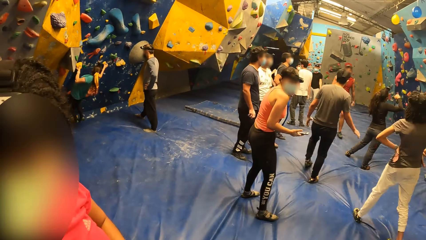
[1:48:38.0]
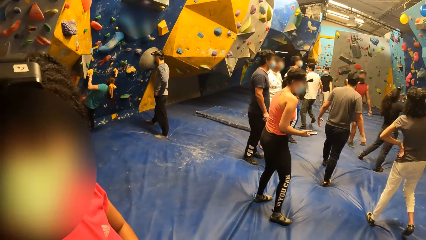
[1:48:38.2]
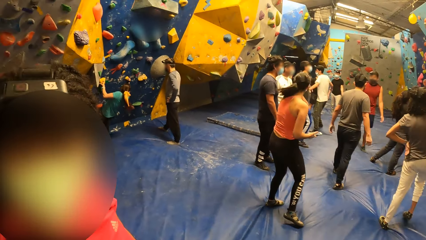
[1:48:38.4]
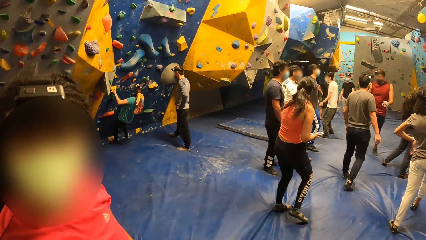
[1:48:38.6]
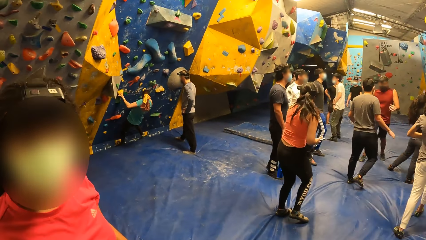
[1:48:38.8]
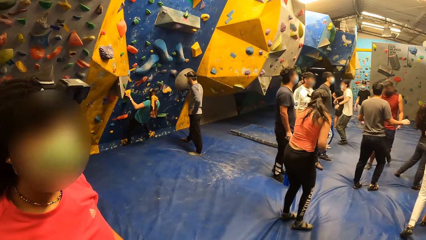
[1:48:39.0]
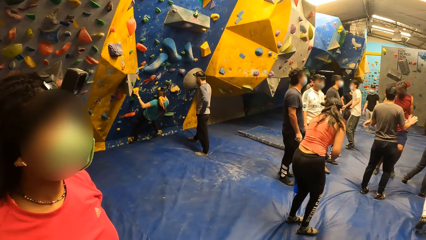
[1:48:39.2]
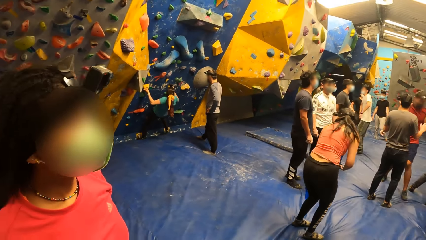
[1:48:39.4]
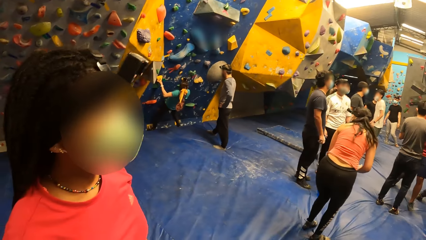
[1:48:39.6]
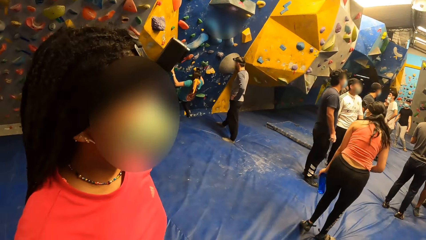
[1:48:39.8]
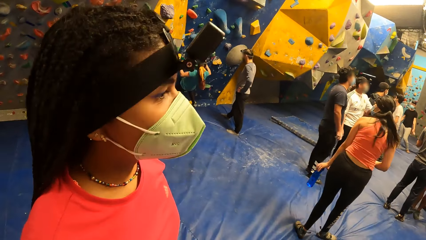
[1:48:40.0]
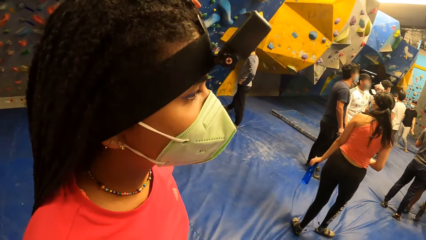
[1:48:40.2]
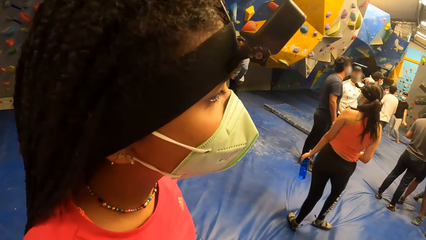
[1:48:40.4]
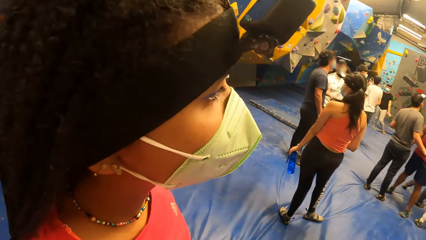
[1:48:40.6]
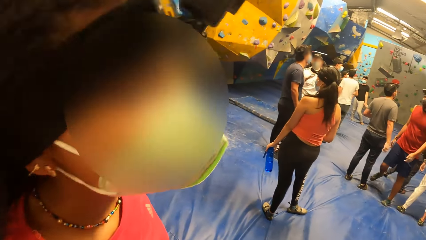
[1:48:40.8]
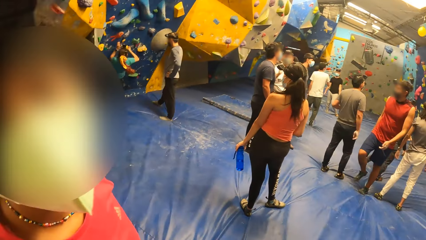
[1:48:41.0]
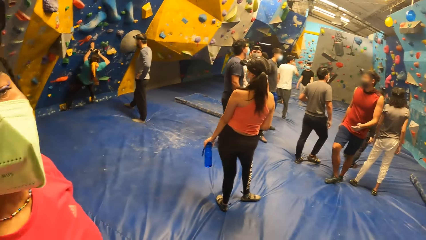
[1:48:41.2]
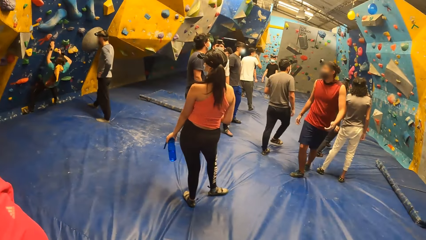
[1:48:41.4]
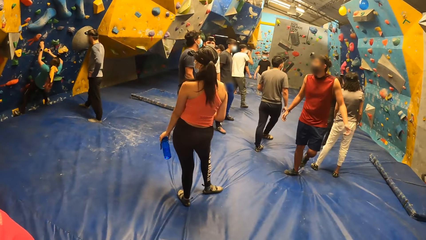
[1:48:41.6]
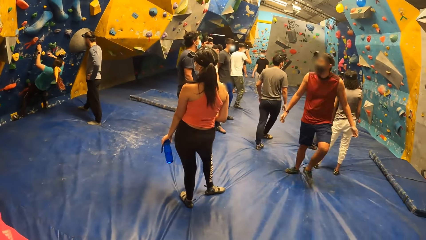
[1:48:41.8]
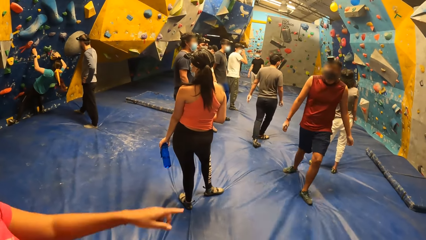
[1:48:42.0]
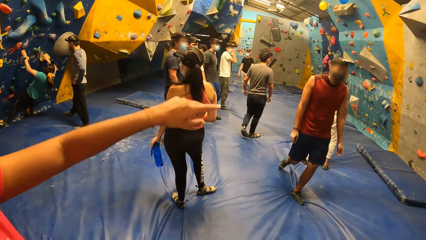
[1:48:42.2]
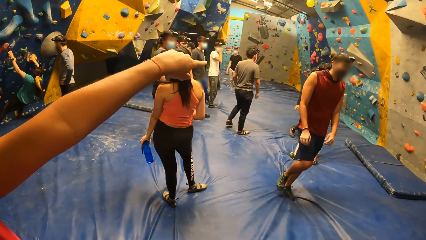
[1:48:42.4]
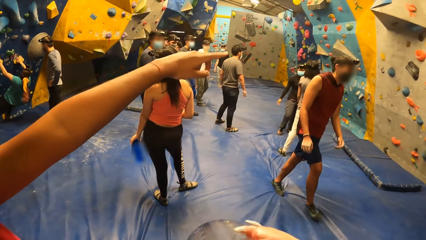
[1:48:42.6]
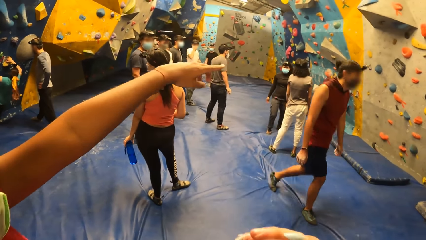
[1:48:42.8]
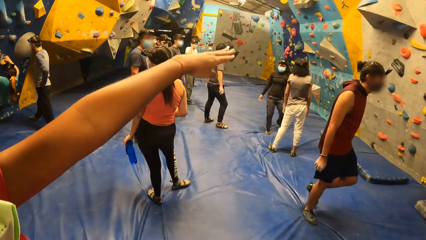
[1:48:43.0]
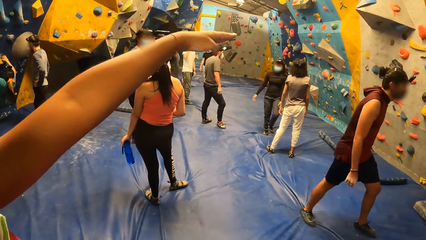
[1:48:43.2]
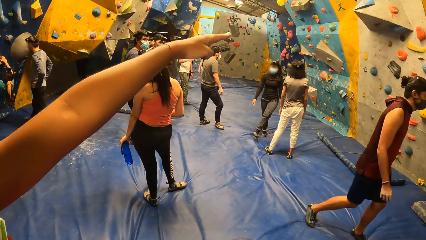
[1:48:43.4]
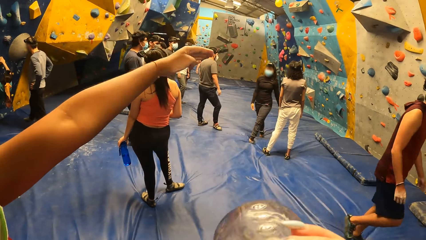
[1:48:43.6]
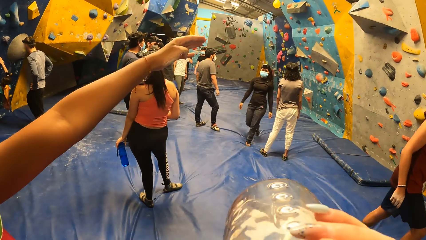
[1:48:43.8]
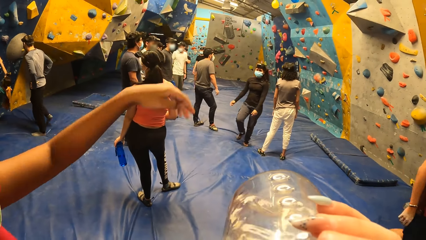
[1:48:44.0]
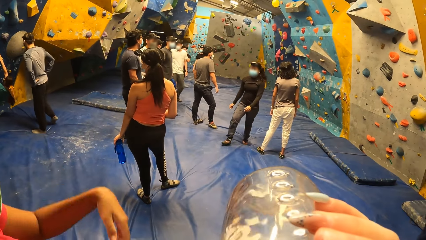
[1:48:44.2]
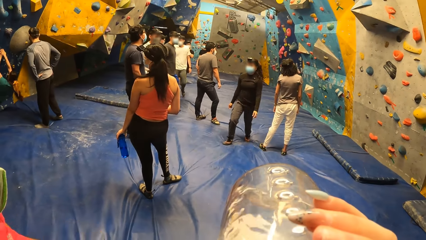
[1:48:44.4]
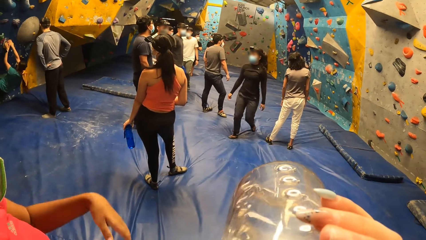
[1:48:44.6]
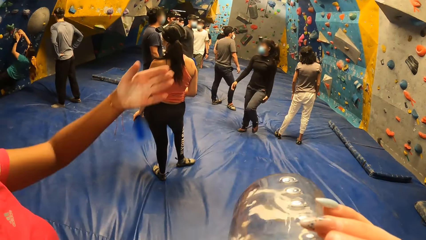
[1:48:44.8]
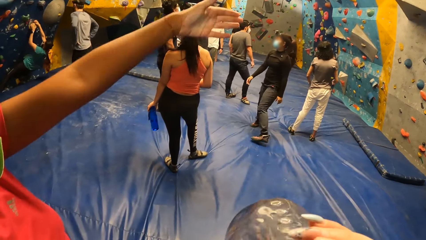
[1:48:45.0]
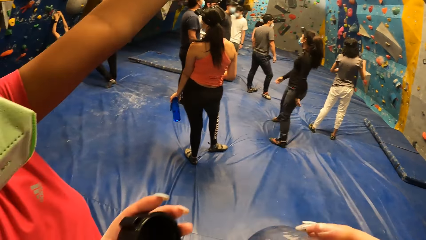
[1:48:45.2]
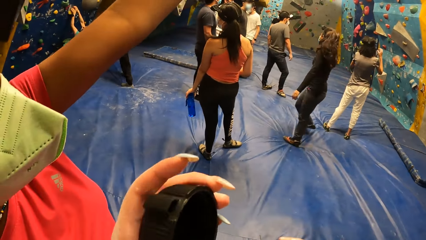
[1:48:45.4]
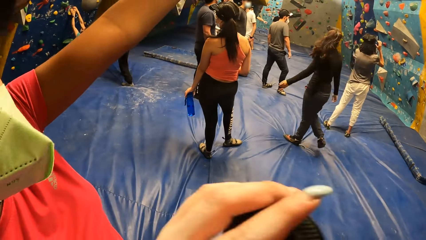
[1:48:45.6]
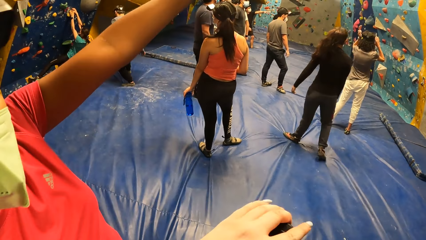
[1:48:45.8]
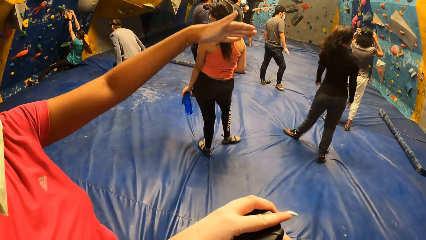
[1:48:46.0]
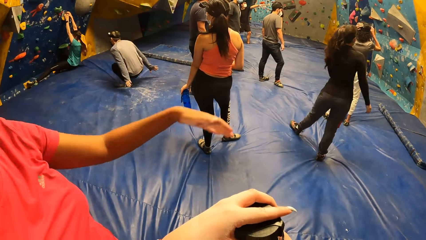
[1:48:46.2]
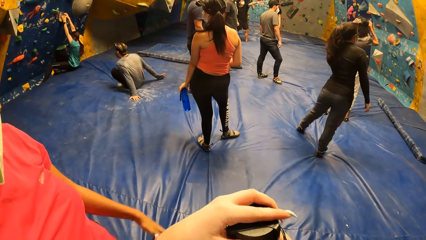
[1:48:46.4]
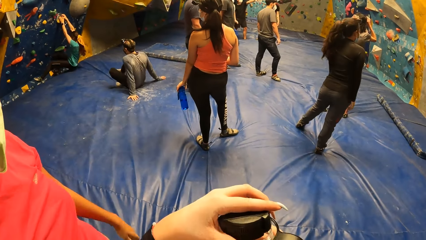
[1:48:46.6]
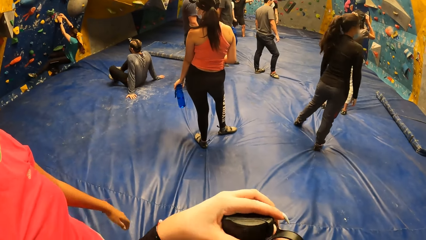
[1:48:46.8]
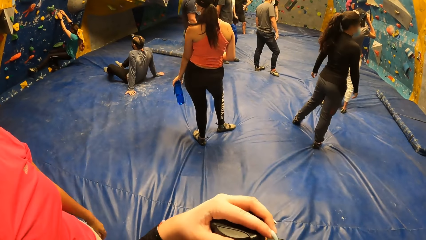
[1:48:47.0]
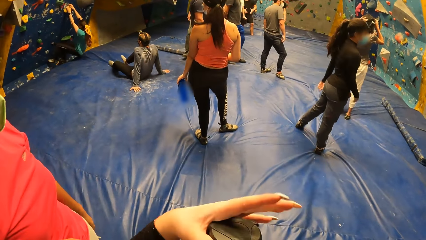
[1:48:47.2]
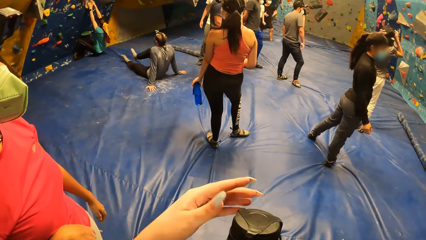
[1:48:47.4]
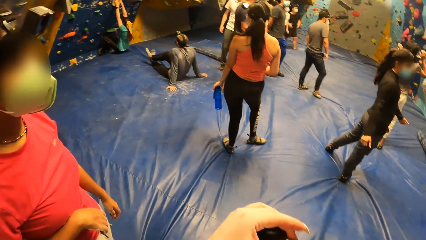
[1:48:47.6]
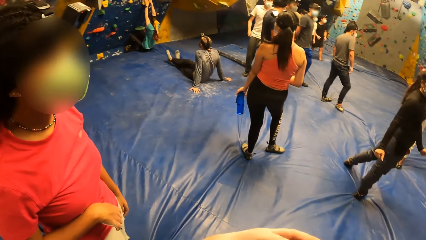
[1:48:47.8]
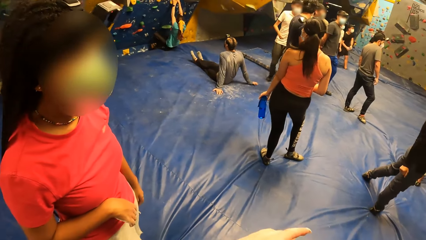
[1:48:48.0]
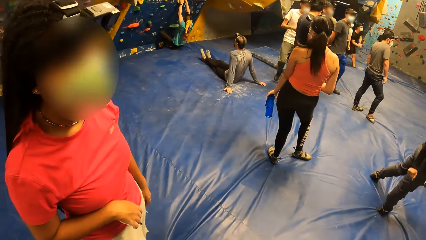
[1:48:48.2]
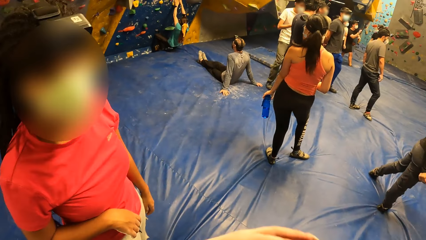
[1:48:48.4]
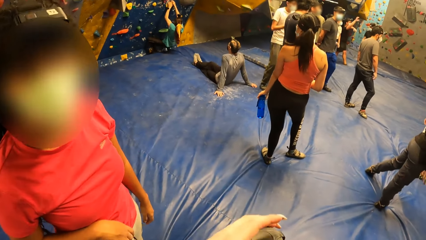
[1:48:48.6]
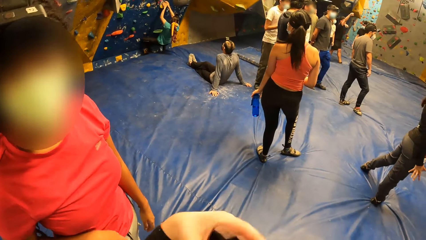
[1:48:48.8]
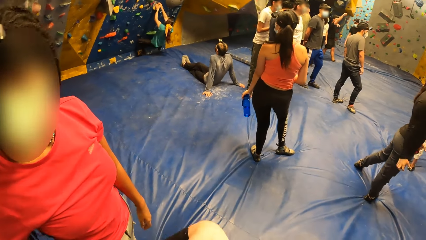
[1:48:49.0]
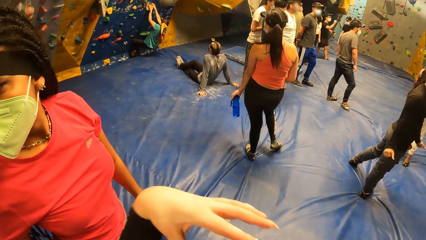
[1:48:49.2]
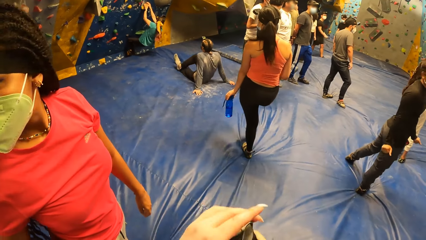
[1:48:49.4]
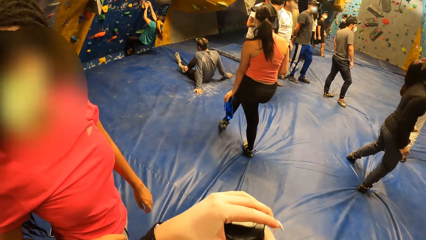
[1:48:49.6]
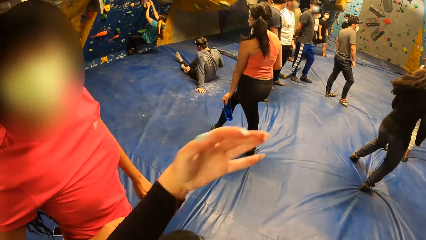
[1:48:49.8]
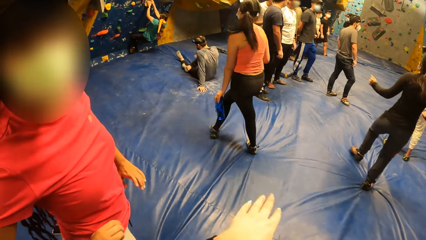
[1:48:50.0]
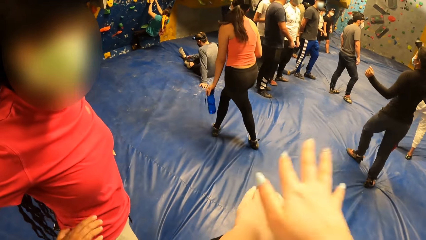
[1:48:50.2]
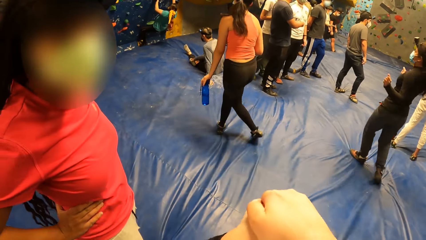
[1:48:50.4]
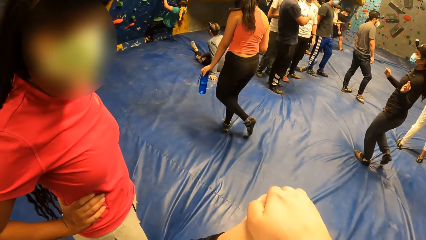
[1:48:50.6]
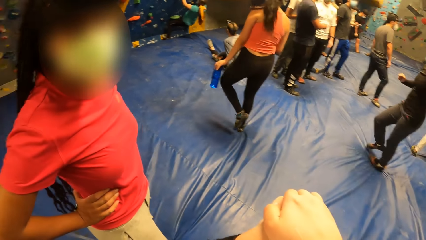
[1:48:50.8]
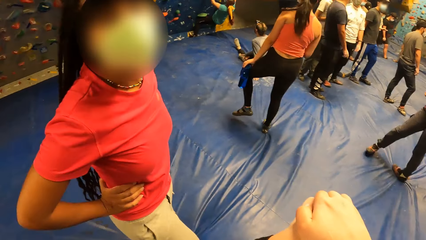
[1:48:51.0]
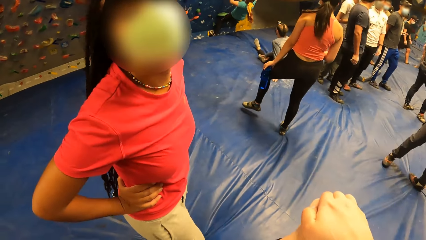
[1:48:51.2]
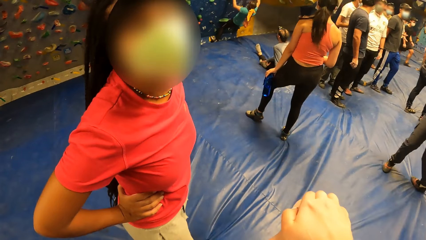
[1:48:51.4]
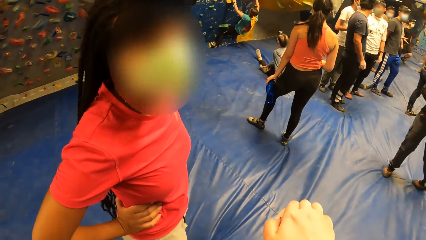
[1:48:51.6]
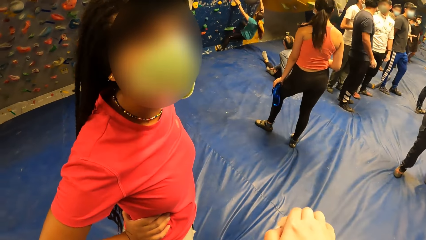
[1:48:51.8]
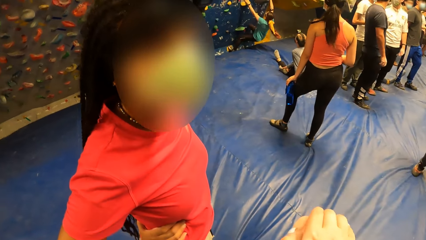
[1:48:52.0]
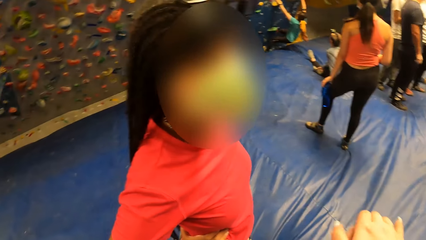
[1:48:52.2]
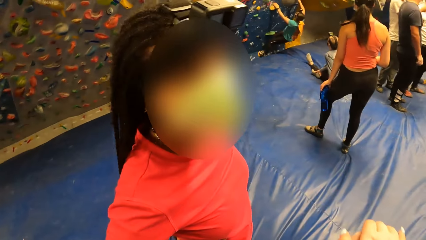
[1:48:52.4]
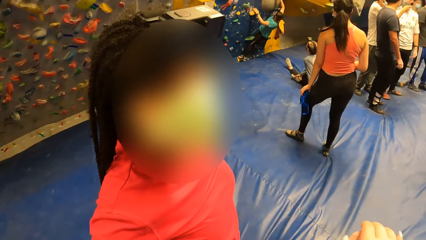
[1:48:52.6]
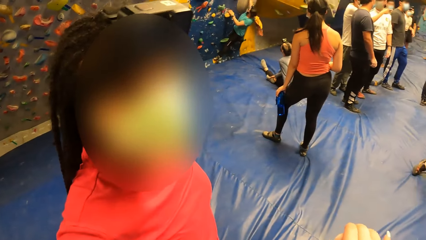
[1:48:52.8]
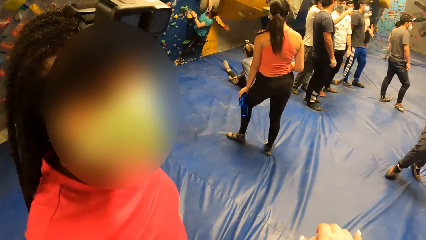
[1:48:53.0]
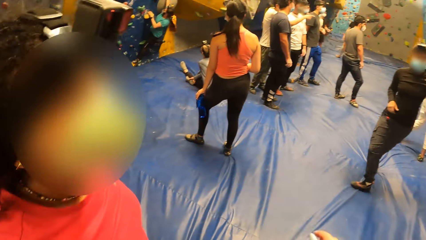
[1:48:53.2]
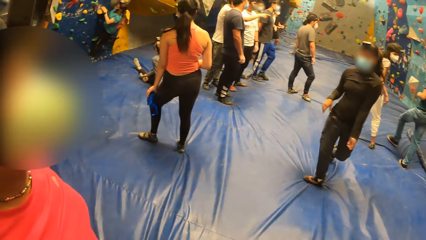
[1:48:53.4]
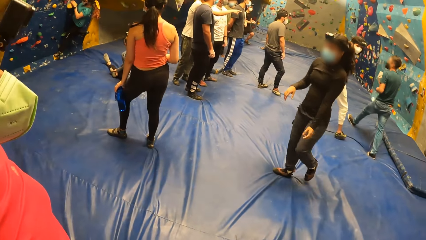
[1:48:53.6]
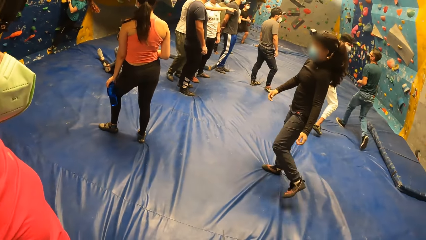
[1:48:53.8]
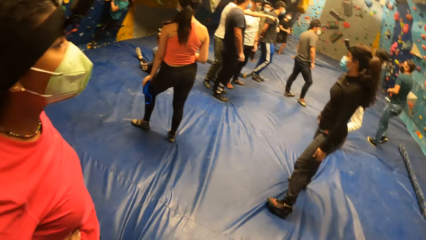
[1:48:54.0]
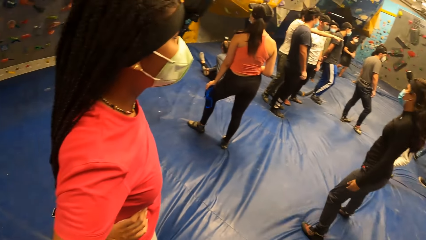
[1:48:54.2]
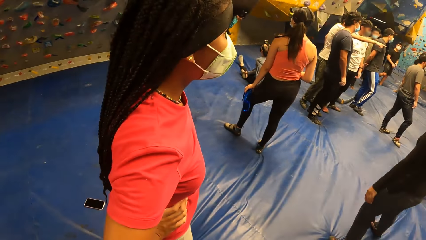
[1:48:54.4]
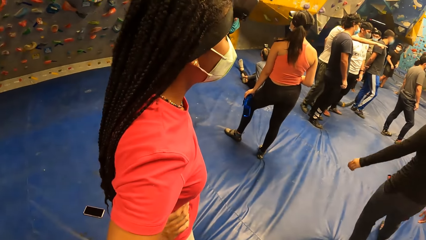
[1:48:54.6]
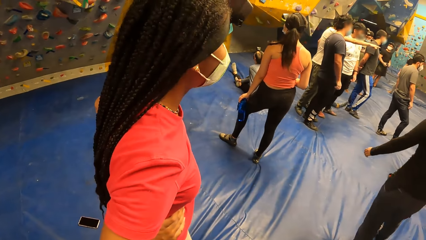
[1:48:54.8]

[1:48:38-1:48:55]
The camera wearer looks around. A woman points with the left hand. The woman raises the left hand. The camera wearer drinks water from the bottle of water in her right hand. The woman raises the left hand. The camera wearer raises the left hand with the bottle lid. She covers the water bottle in her right hand with a cover in her left hand. The woman drops the left hand. The camera wearer shakes the left palm. She clamps down the cover of the bottle of water with her hands. She holds both hands. She looks around.
